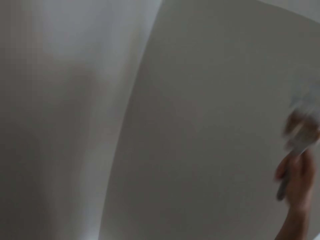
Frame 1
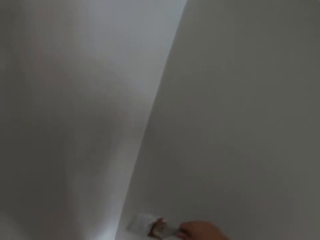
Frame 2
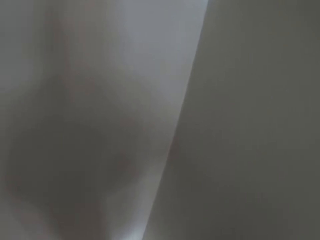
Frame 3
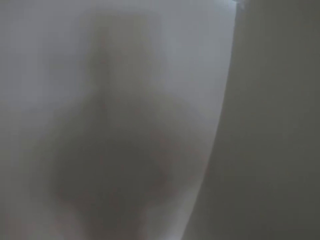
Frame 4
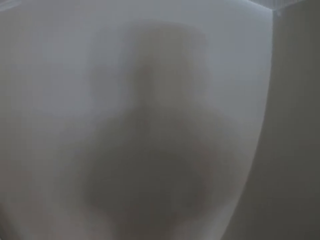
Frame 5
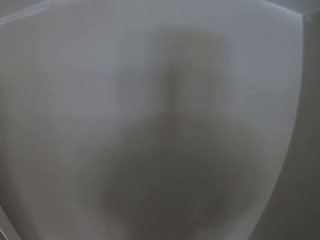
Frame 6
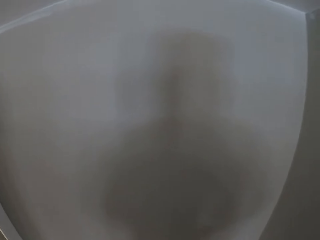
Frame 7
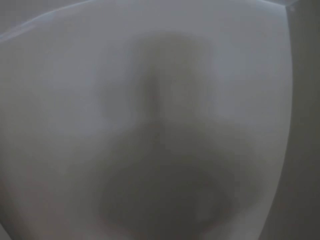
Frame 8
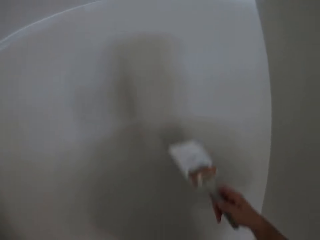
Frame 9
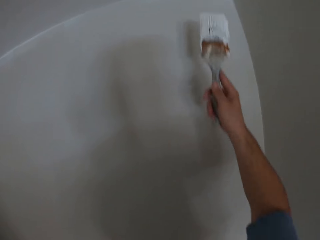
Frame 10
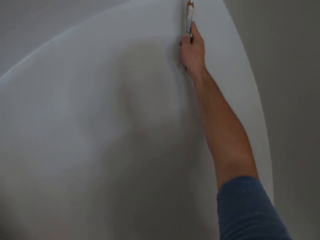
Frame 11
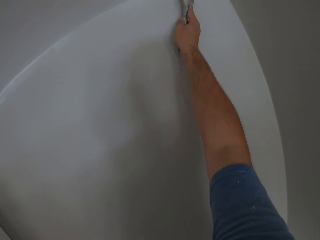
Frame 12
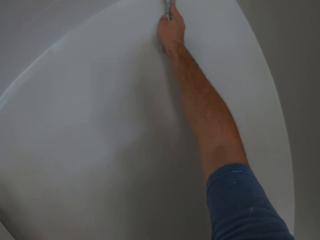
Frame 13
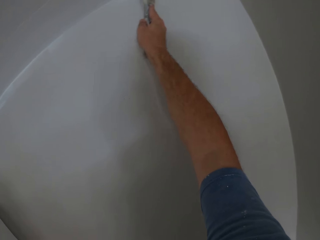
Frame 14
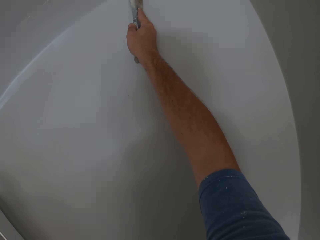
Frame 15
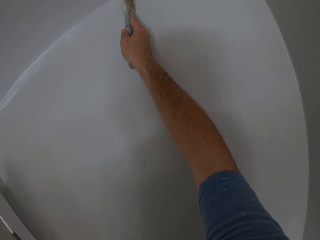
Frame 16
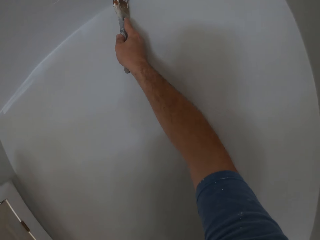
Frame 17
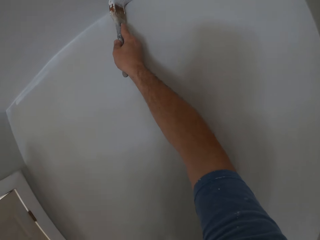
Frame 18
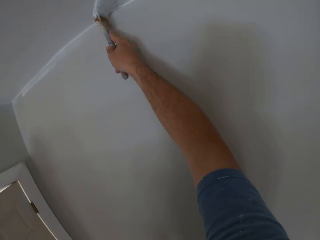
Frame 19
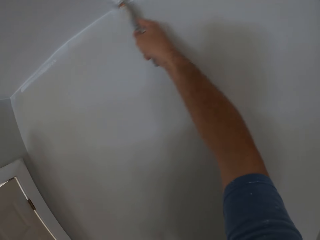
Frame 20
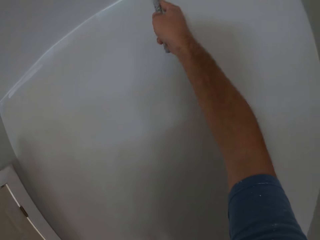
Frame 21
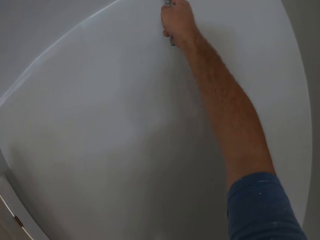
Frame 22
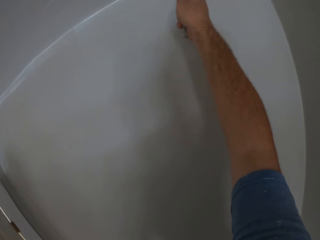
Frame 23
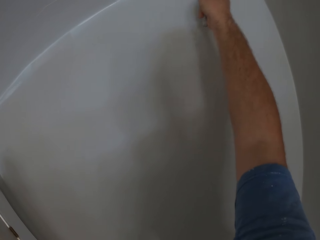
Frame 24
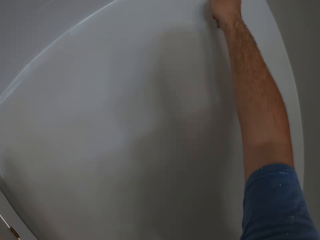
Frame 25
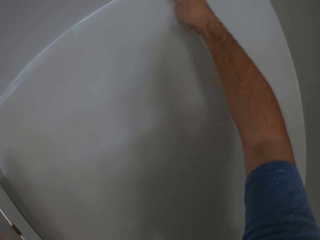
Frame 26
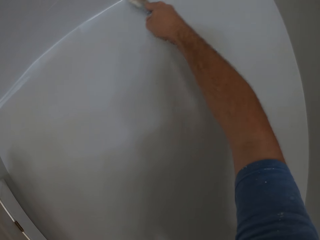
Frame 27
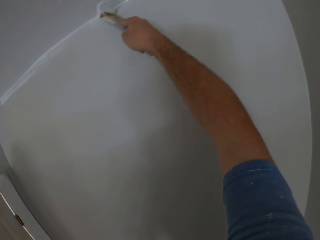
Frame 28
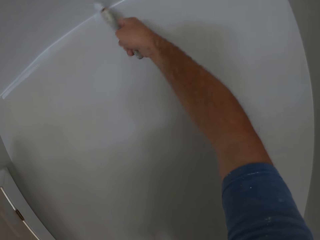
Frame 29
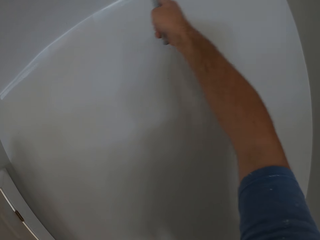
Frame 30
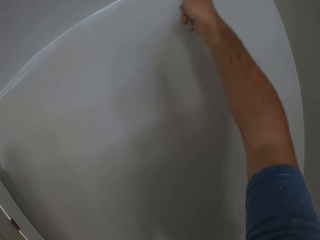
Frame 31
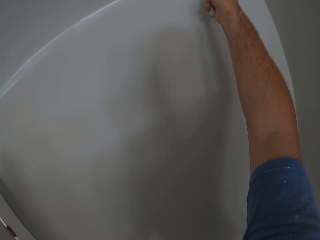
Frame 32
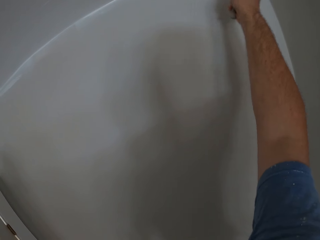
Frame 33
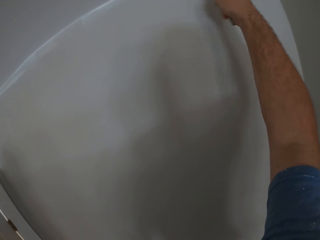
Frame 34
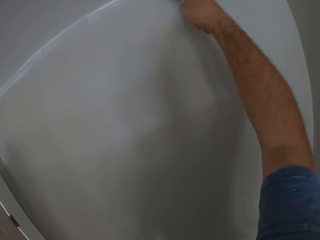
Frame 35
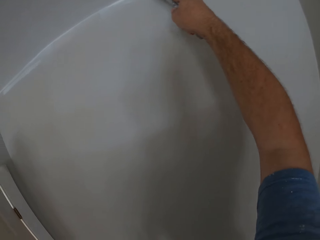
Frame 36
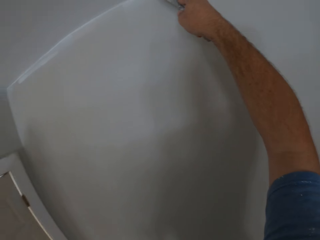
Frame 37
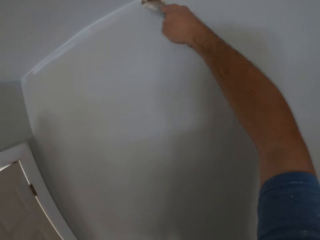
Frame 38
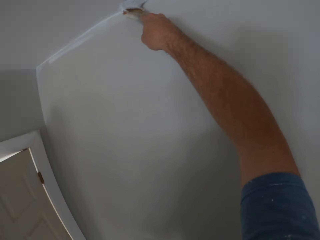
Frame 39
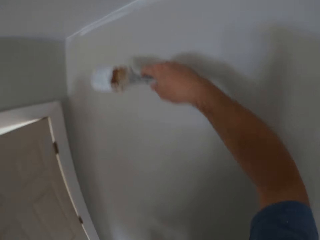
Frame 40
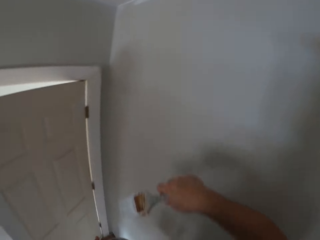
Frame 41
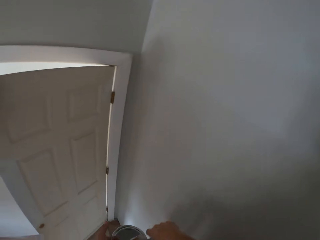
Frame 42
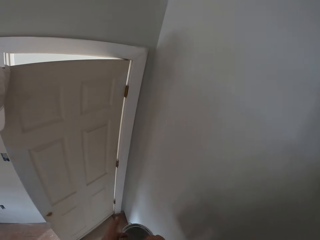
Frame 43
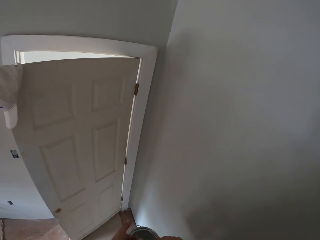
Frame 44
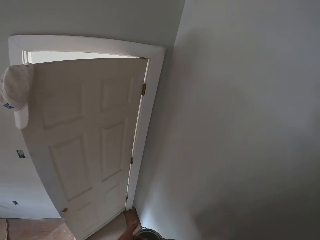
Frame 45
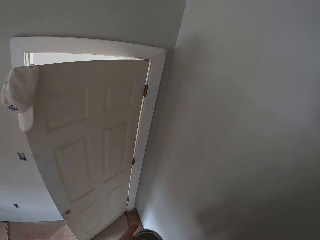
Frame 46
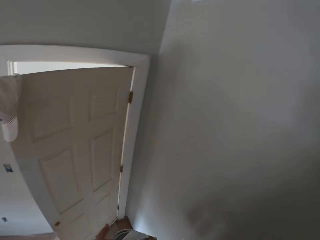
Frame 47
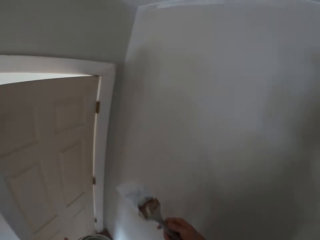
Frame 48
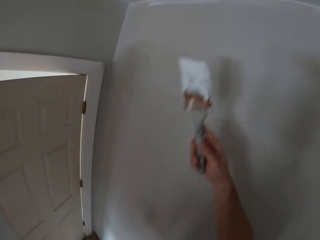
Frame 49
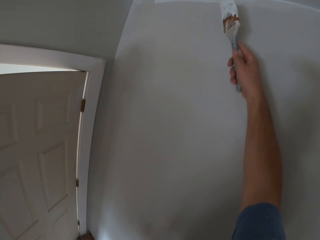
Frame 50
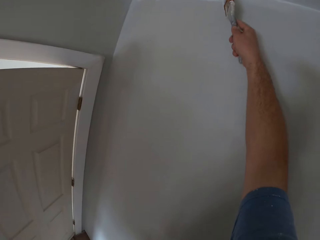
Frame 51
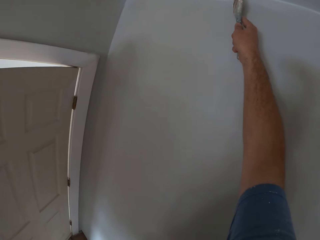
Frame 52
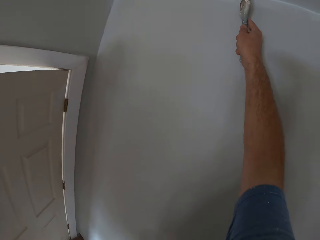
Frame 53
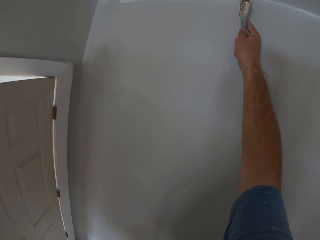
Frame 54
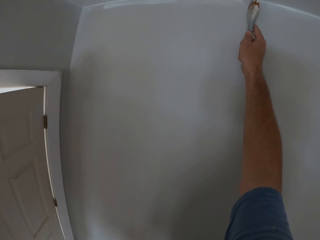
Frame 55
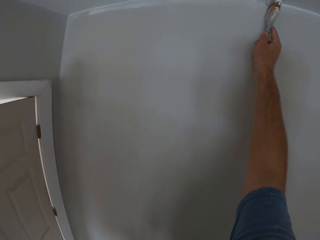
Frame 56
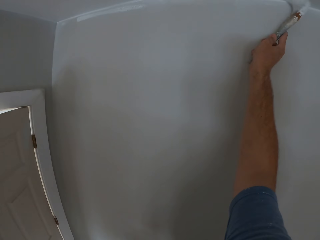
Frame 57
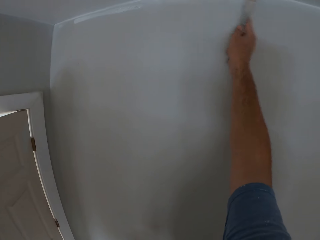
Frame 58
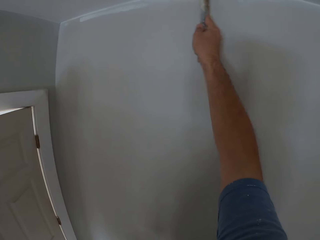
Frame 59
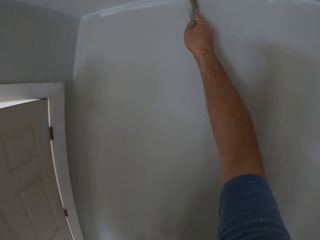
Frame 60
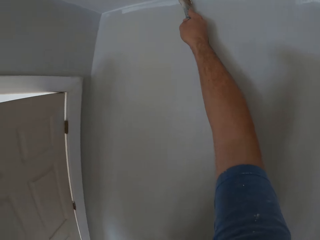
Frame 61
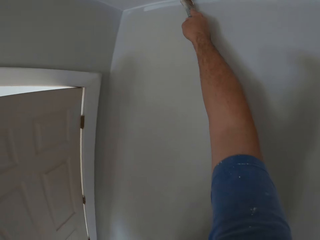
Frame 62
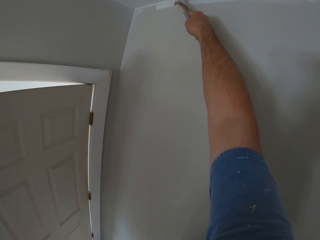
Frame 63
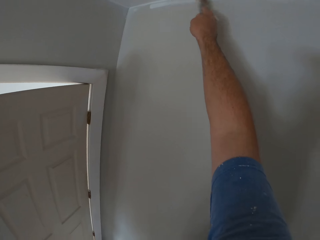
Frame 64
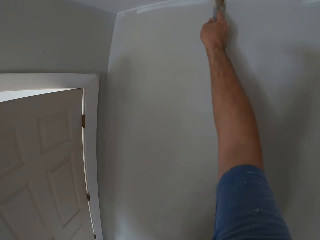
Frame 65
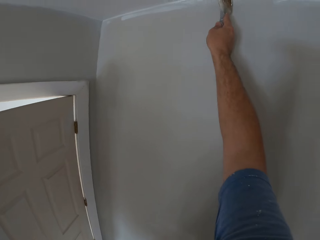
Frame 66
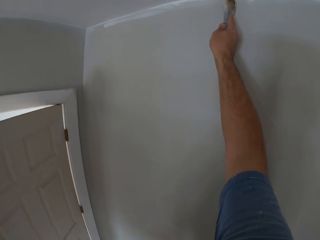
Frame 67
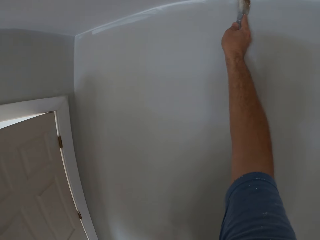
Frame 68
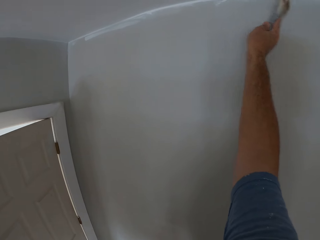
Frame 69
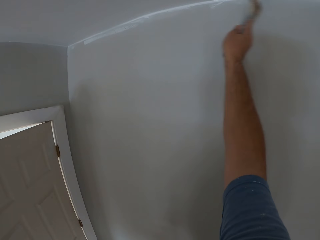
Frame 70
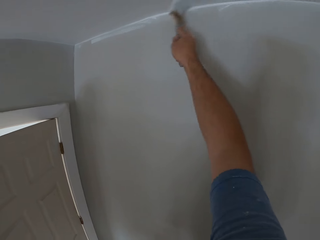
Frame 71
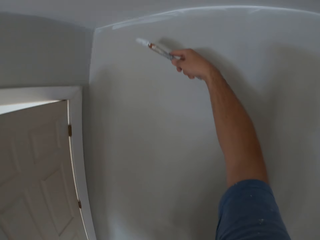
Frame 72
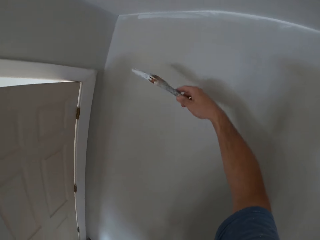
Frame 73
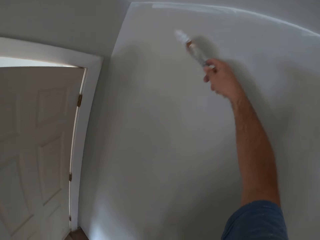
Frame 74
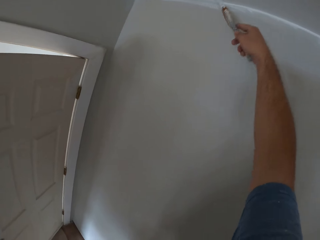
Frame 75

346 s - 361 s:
The camera wearer removes the paint brush from the ceiling. He plunges the paint brush down. He paints the other part of the ceiling with the paint brush. He paints the ceiling using the painting brush repeatedly. He removes the paint brush from the ceiling. He plunges down the paint brush. He inserts the paint brush into the paint container in his left hand. He raises the paint brush. He paints the other part of the ceiling with the paint brush.

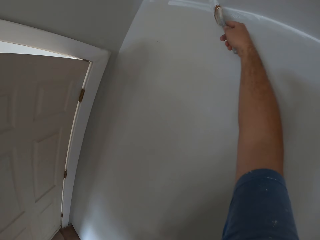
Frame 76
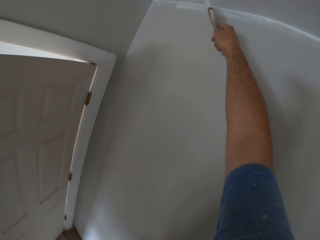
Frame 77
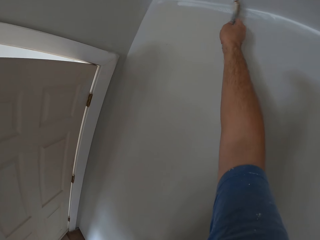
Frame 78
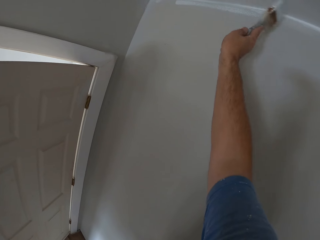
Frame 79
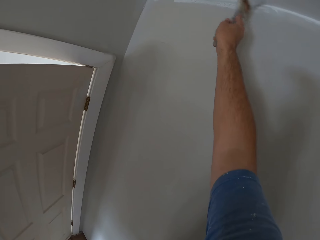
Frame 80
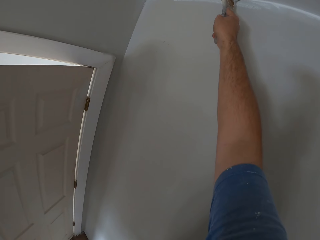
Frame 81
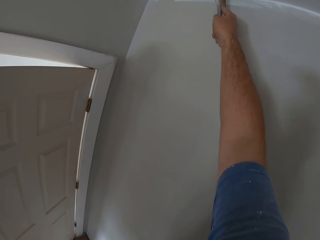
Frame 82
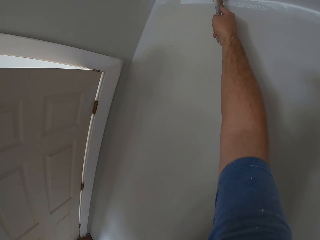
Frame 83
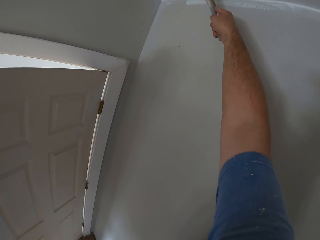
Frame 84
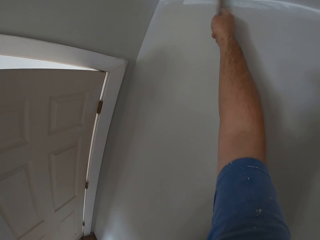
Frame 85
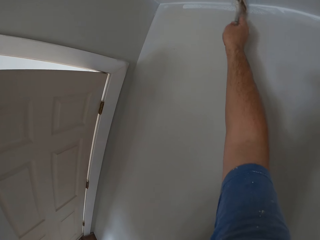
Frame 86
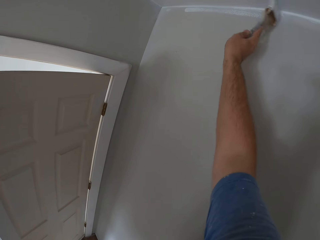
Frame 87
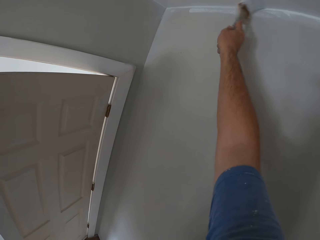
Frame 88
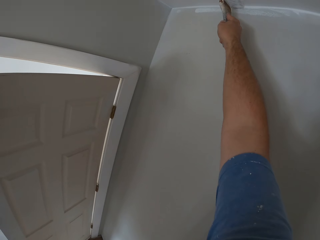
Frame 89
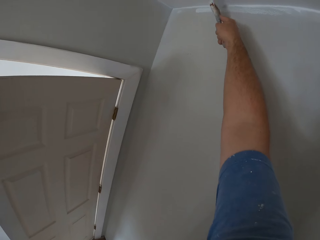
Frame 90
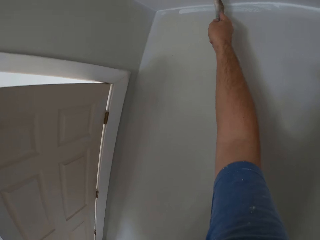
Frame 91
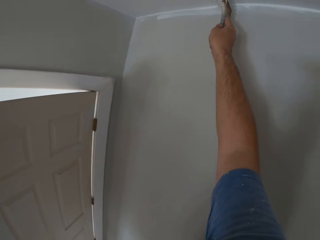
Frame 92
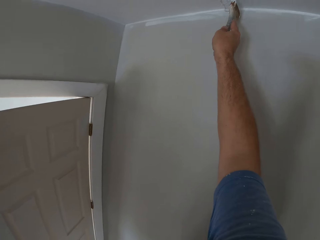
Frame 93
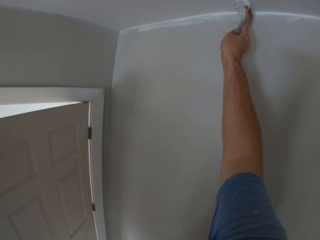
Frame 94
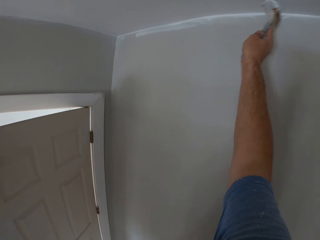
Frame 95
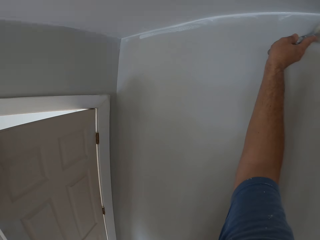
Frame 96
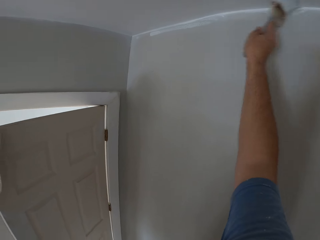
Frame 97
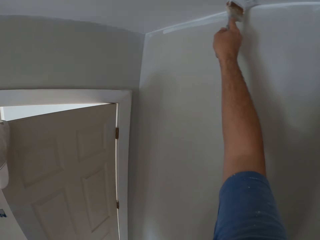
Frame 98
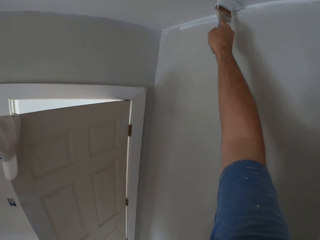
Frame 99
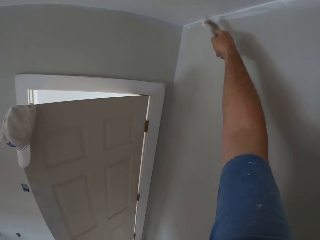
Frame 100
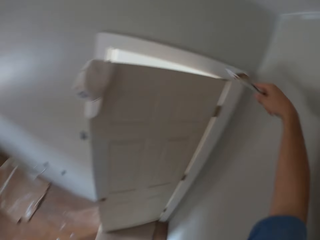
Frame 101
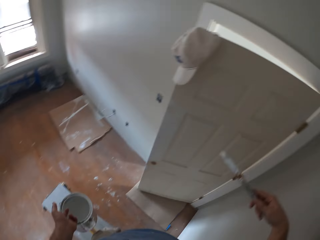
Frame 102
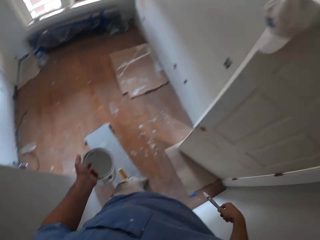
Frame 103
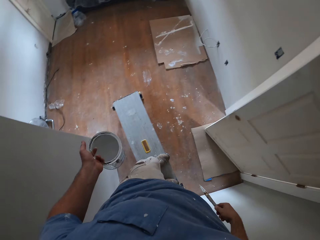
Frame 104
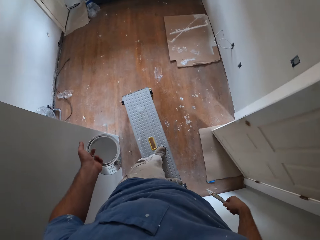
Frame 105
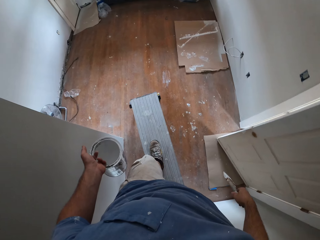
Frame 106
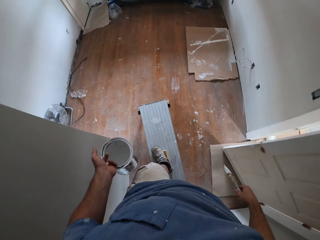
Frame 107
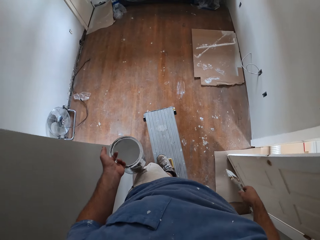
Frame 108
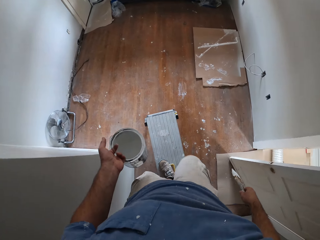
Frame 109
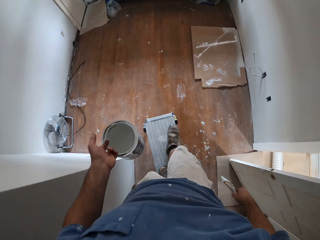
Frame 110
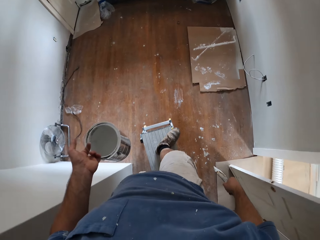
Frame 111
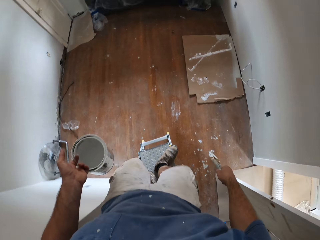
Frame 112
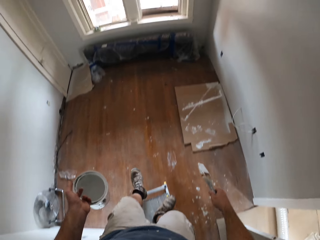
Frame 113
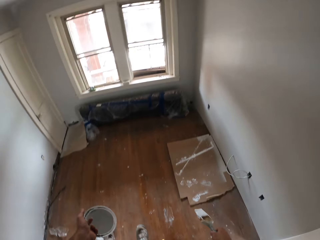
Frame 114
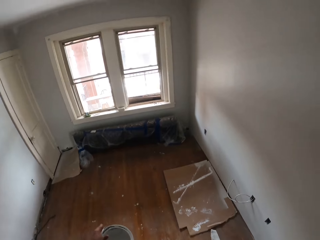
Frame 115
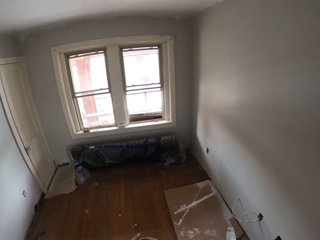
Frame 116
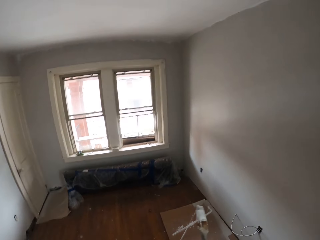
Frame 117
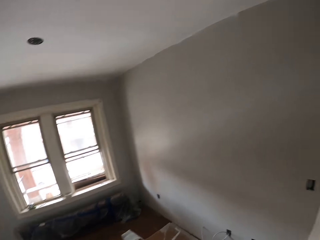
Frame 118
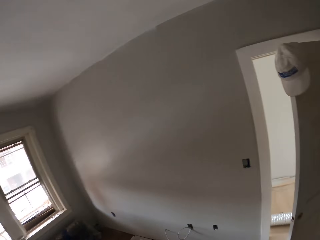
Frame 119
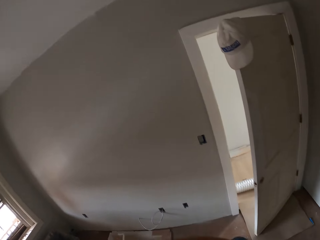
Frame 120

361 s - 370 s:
The camera wearer removes the paint brush from the ceiling. They walk over an aluminium ladder or bench and go down to the floor.
